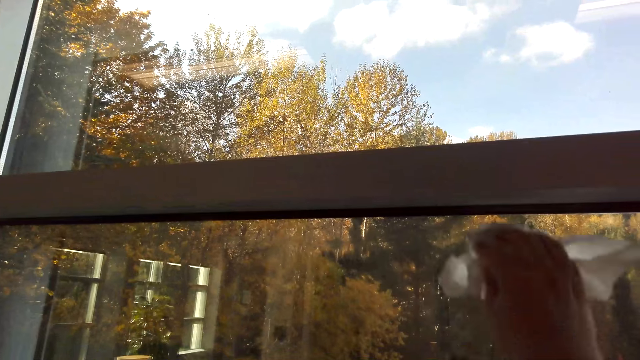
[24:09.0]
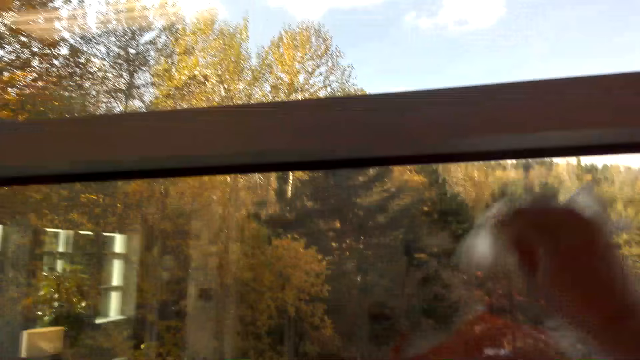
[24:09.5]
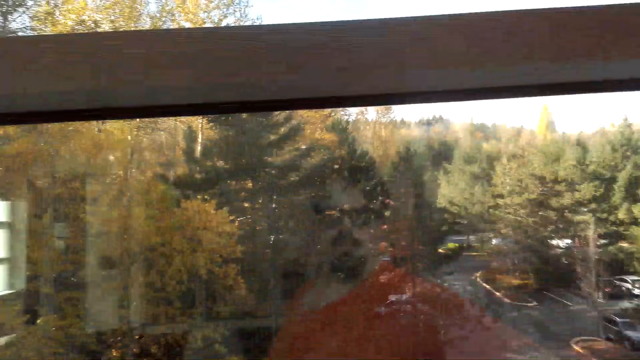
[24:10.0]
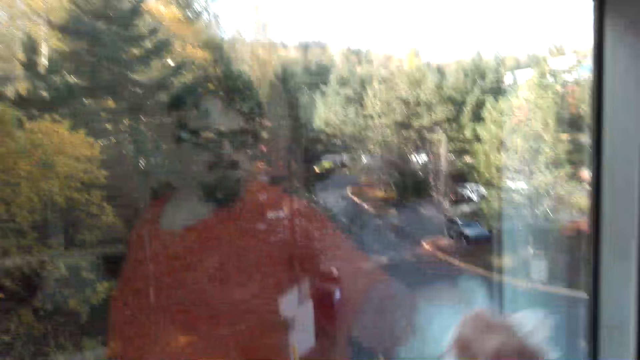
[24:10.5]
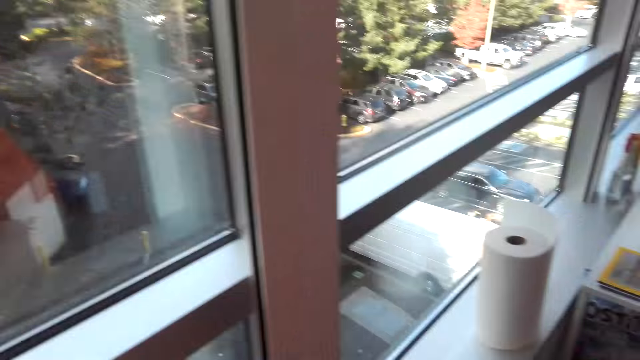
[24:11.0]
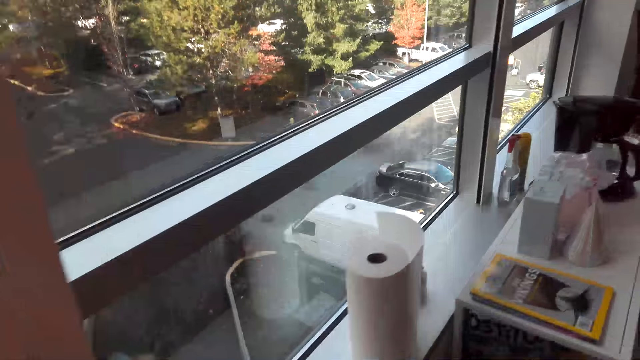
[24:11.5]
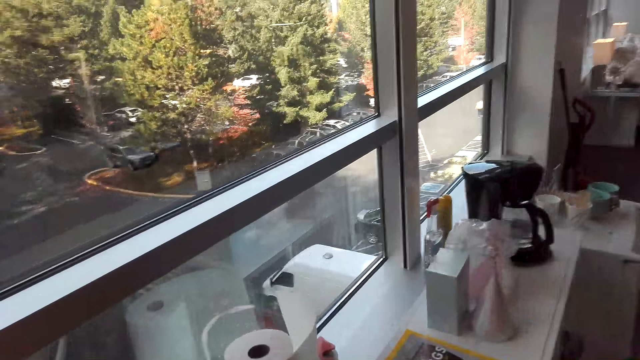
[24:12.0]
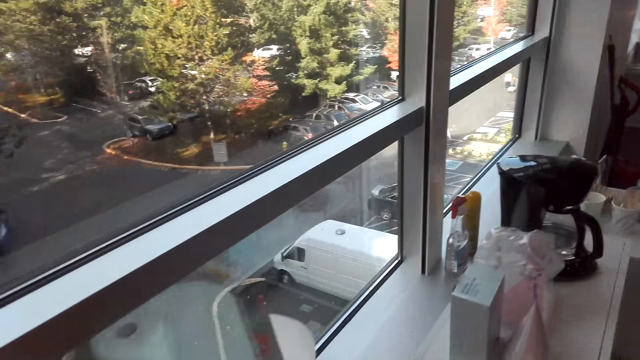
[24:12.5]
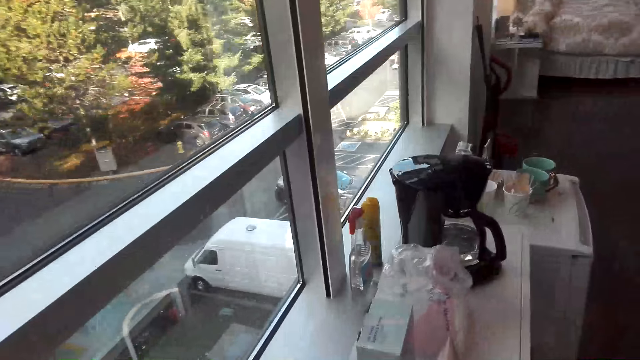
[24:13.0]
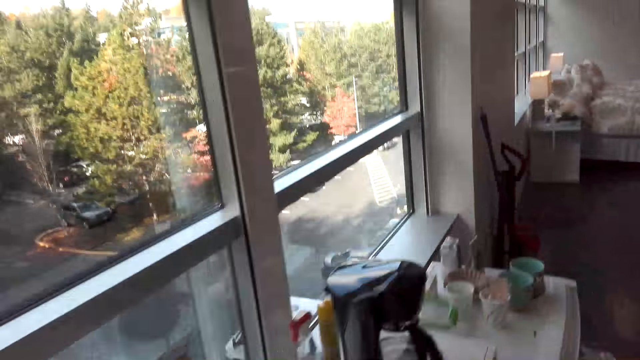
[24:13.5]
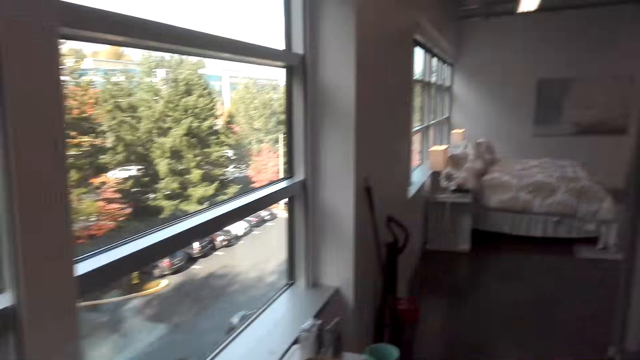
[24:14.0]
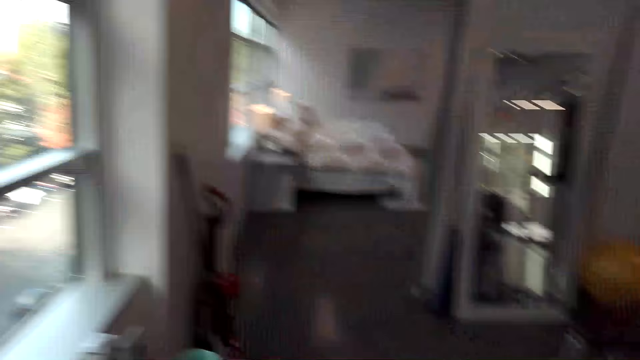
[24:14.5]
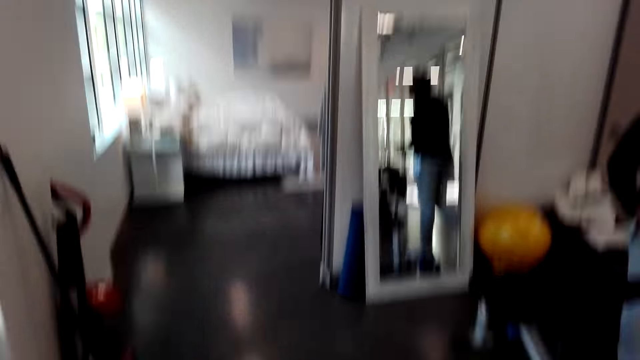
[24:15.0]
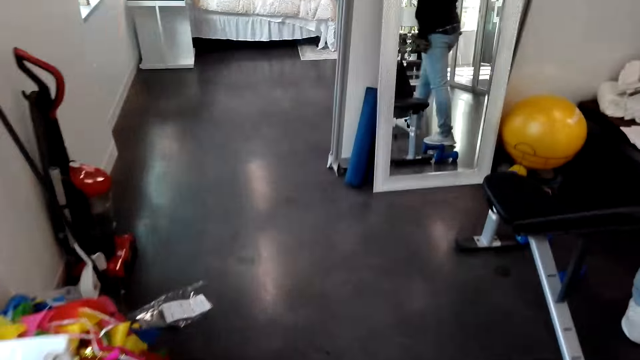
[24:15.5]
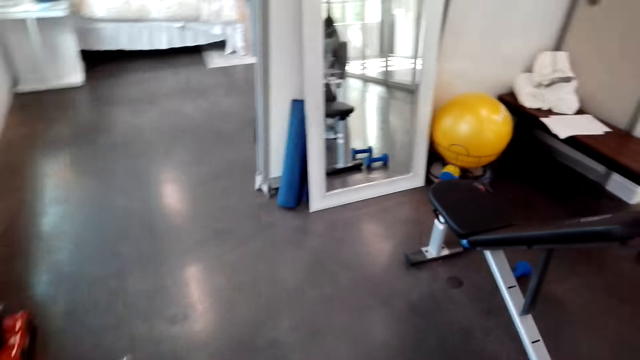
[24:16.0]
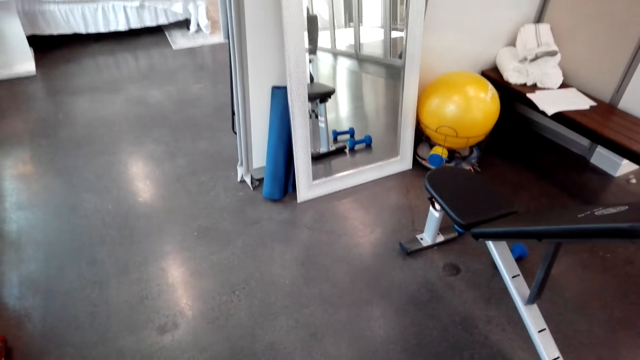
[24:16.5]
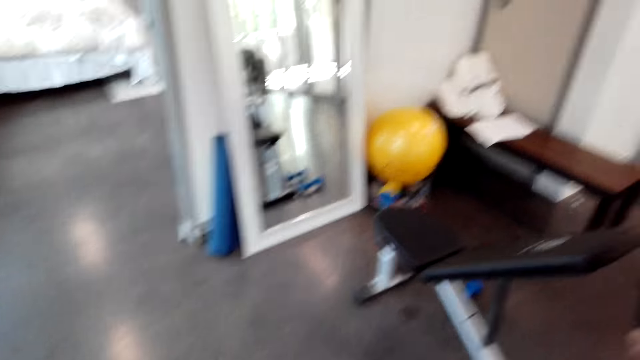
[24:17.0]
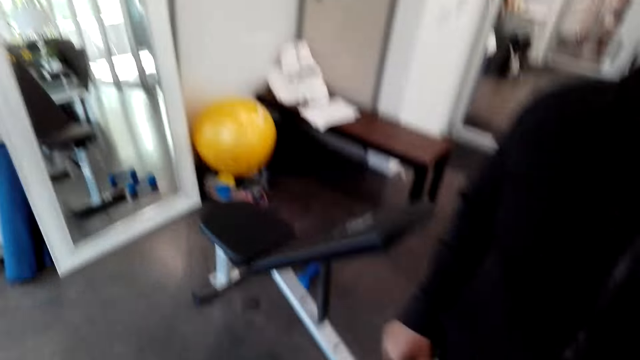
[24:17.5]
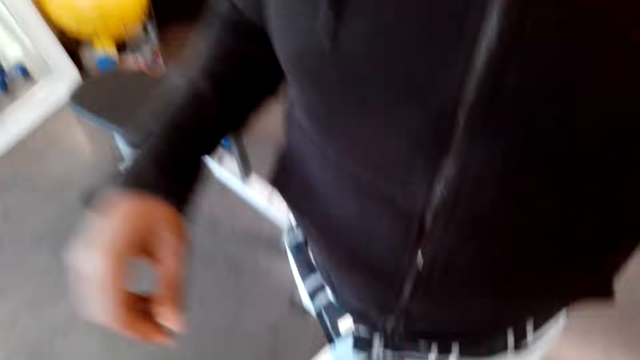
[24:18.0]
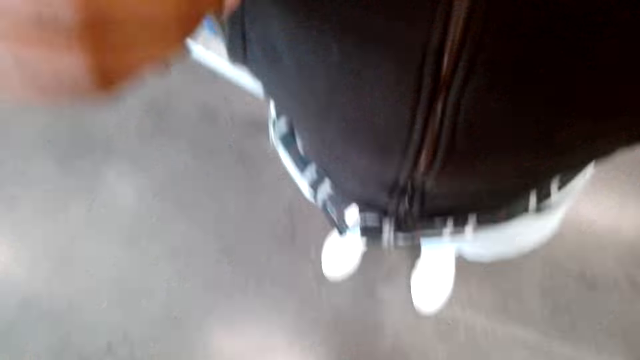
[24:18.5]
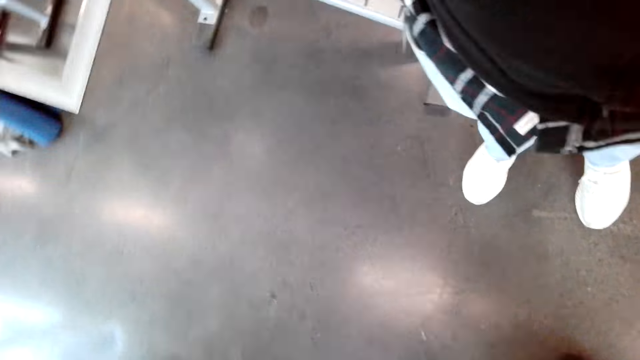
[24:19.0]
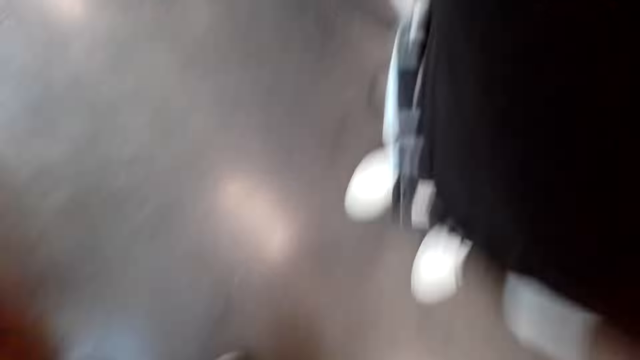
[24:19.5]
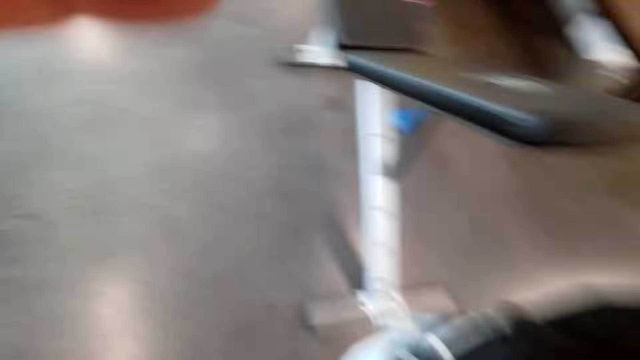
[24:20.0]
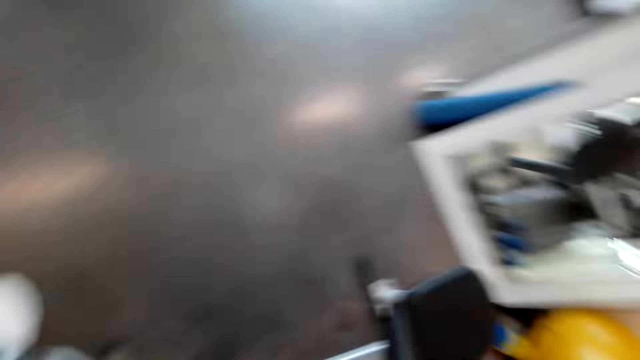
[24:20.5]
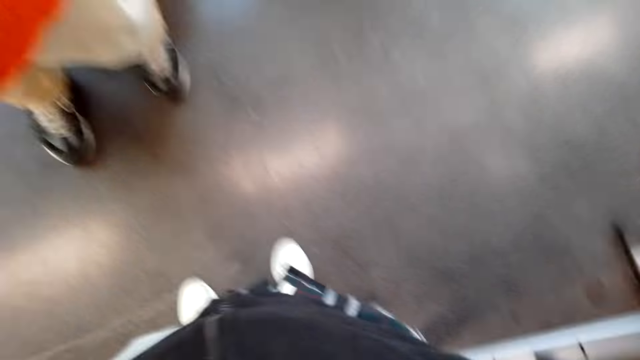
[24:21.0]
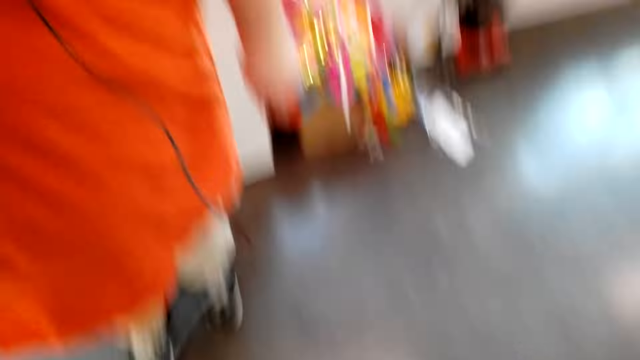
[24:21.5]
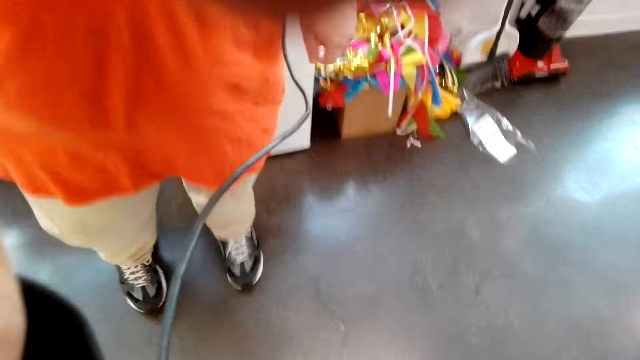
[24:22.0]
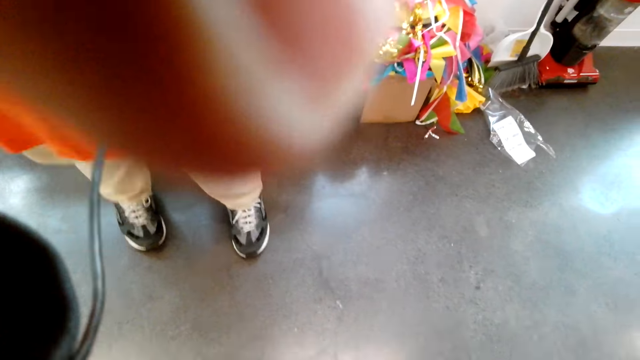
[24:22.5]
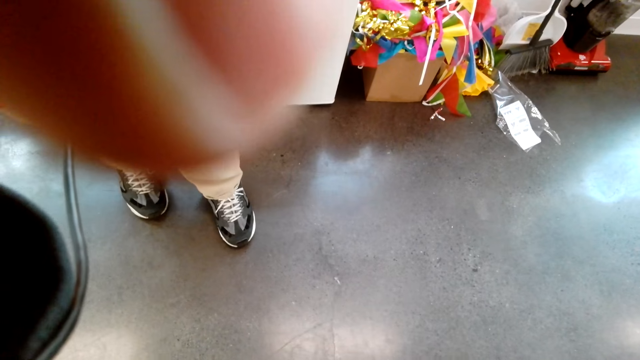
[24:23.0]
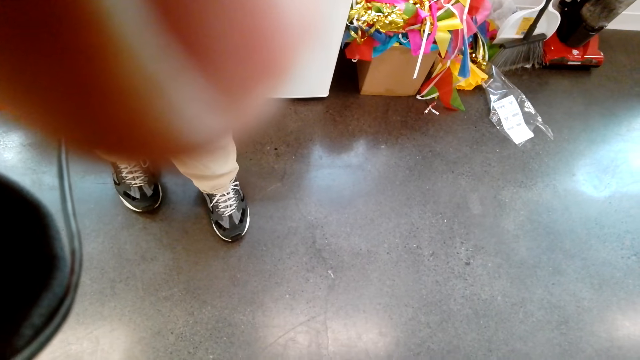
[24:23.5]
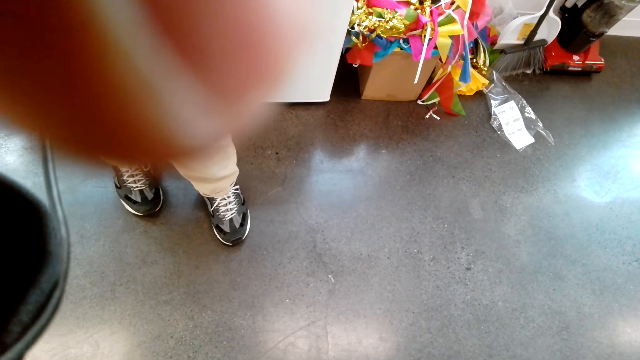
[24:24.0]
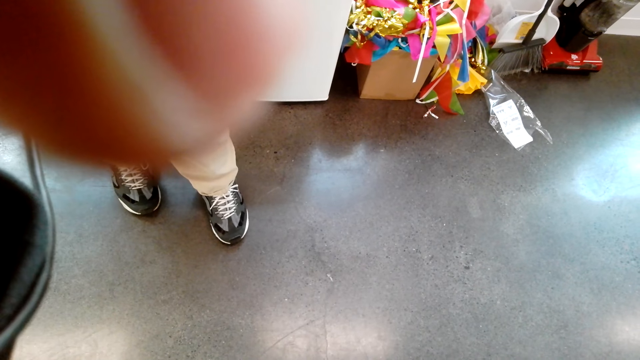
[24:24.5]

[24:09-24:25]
A person walks in the room. The camera wearer walks around. Another person stands in the room. A man removes the camera of the camera wearer. A third person stands in the room.
